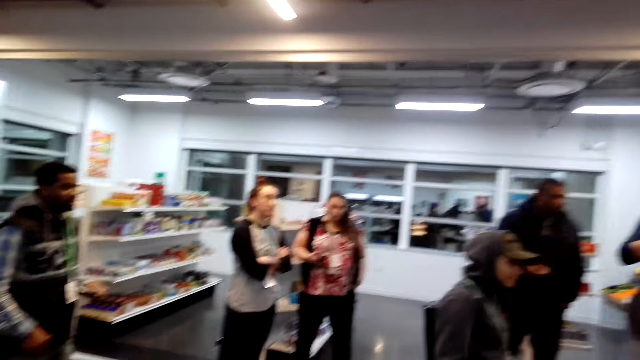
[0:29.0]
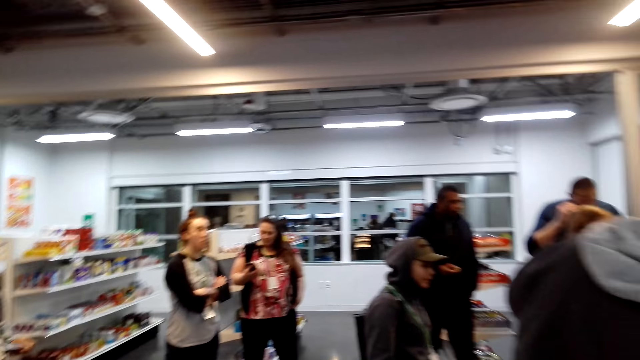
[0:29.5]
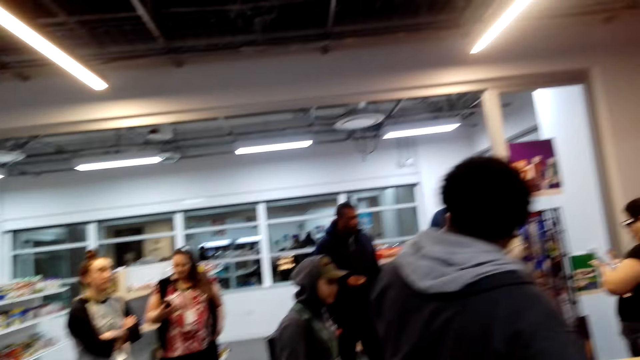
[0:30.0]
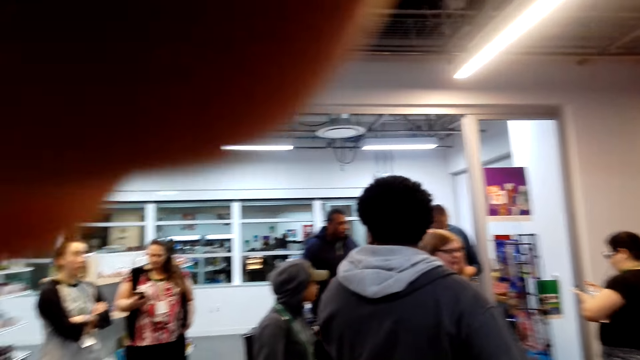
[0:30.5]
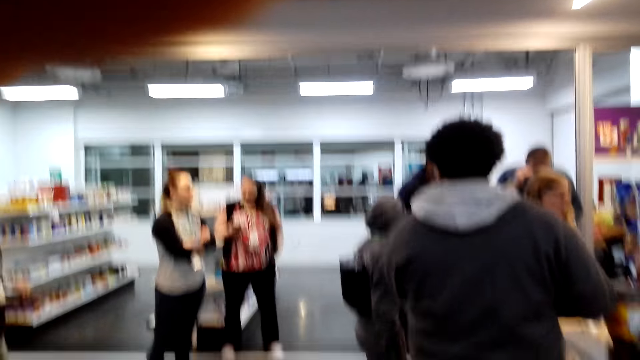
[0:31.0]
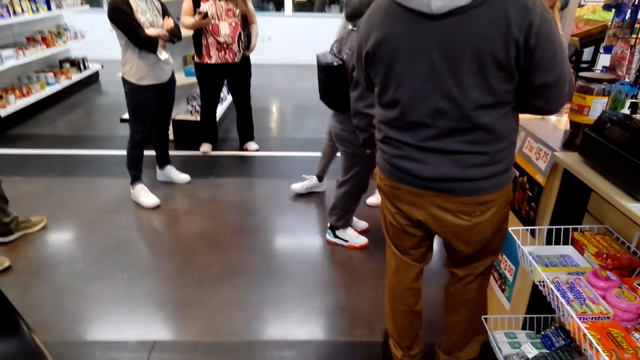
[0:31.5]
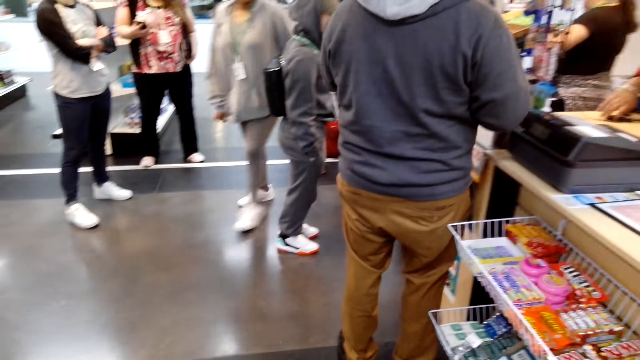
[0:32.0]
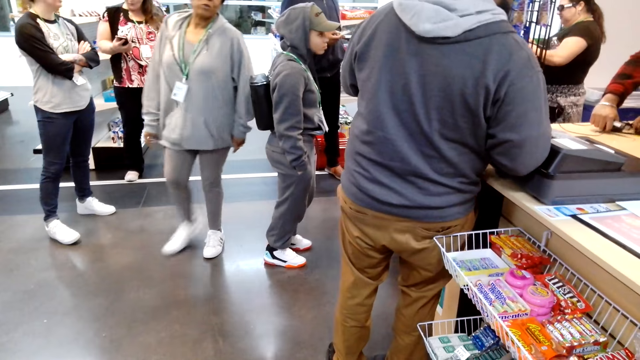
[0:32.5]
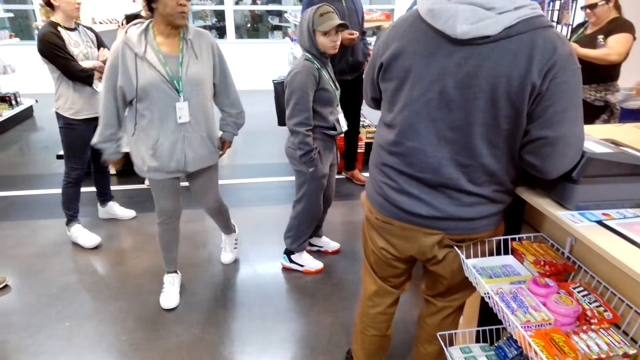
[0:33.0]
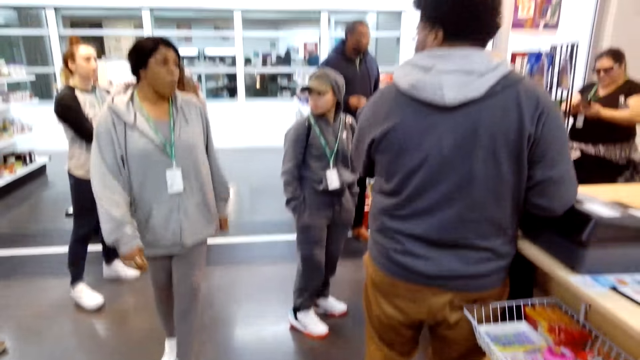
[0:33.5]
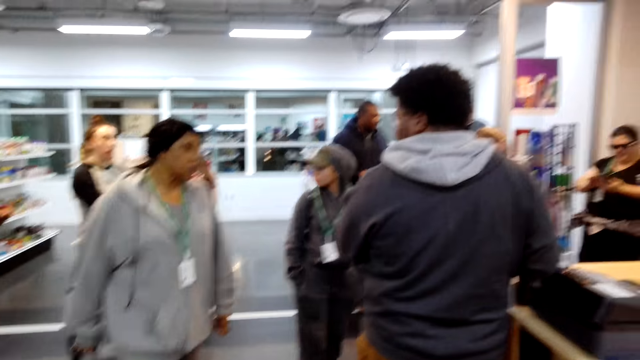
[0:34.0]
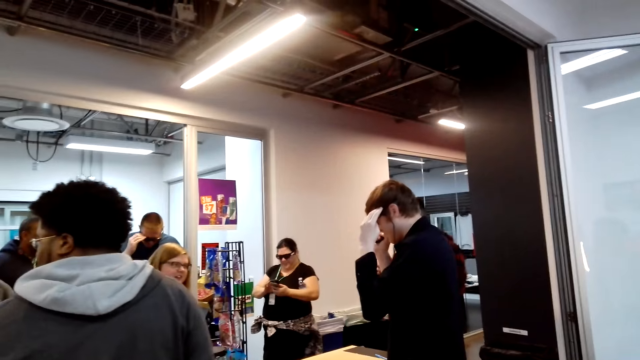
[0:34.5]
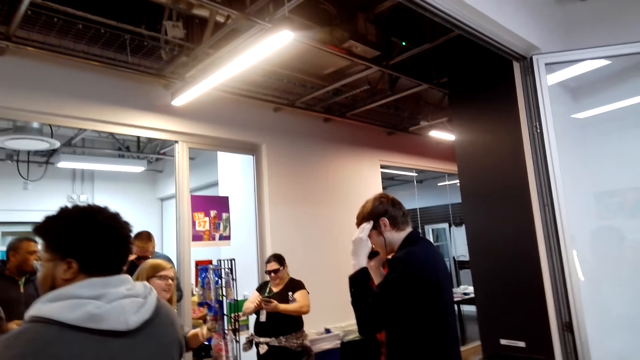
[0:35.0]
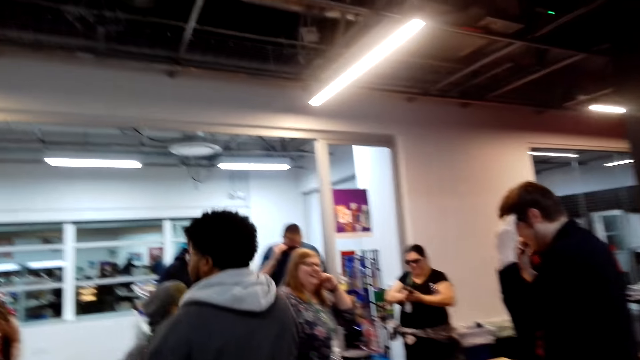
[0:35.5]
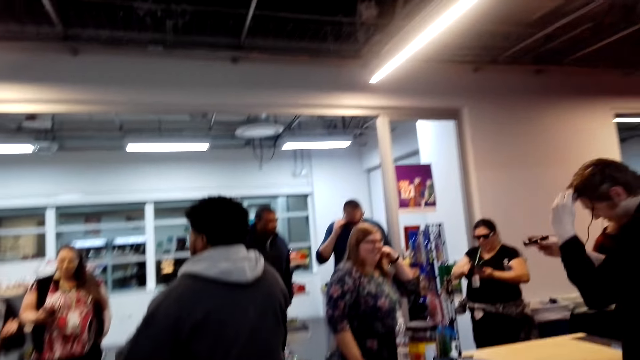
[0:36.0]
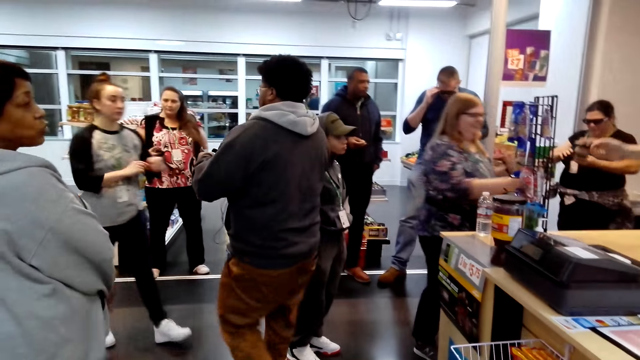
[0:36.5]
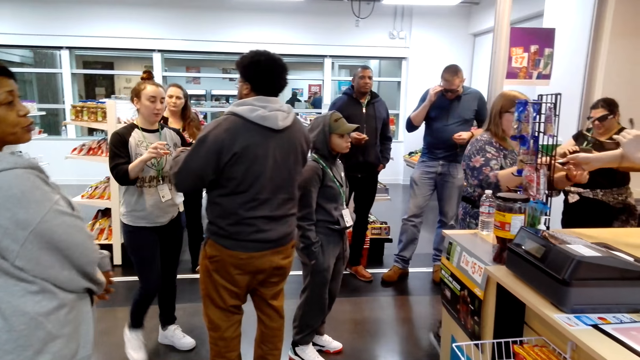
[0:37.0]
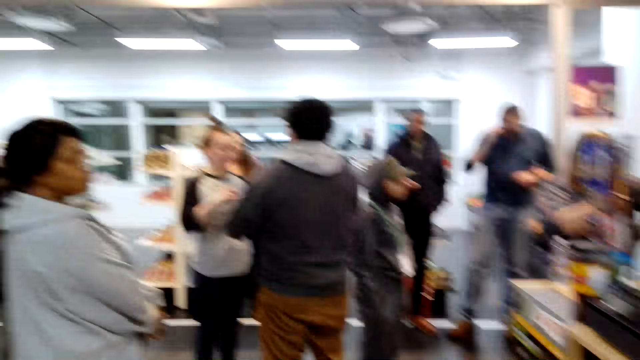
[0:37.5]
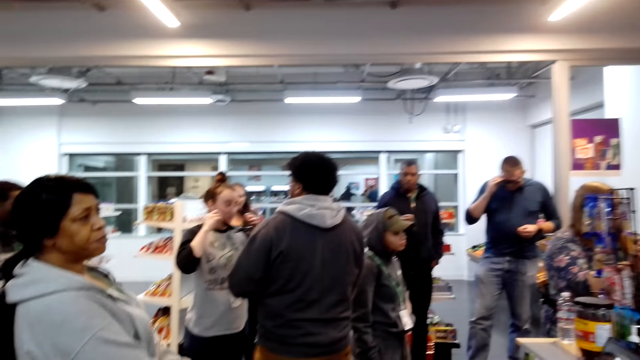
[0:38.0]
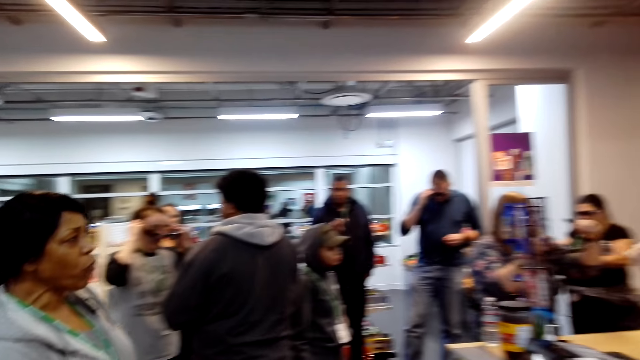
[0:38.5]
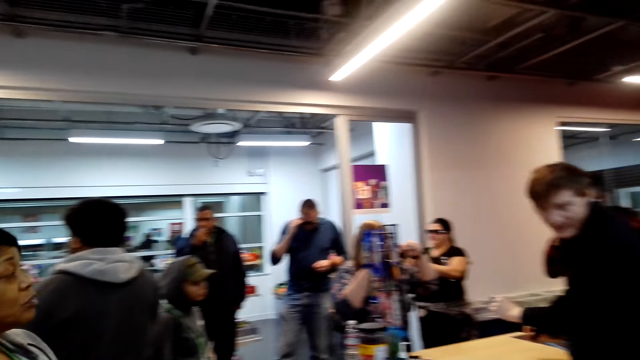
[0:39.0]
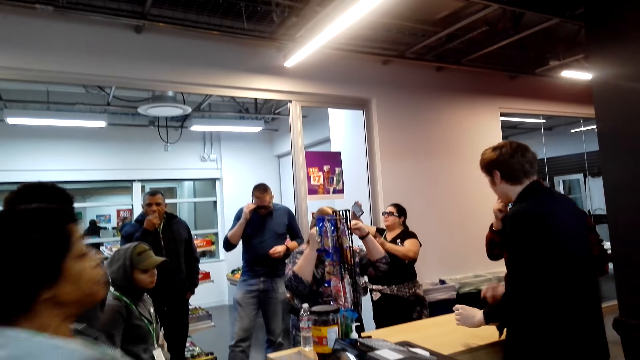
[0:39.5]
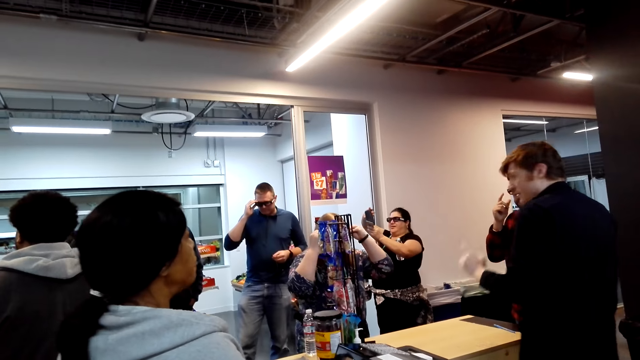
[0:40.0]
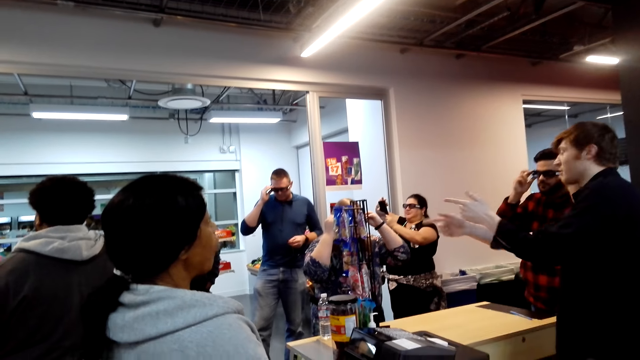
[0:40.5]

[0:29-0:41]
The camera wearer adjusts the camera on the head. They drop the left hand. They look around in the supermarket.

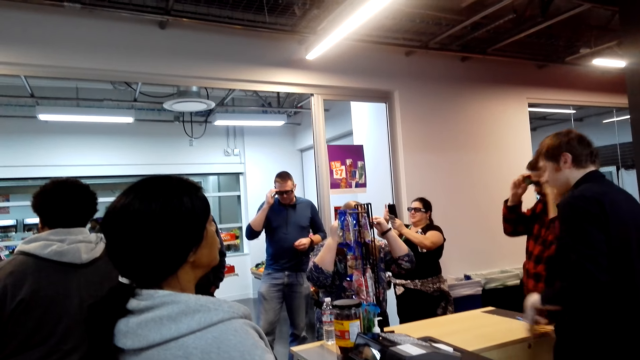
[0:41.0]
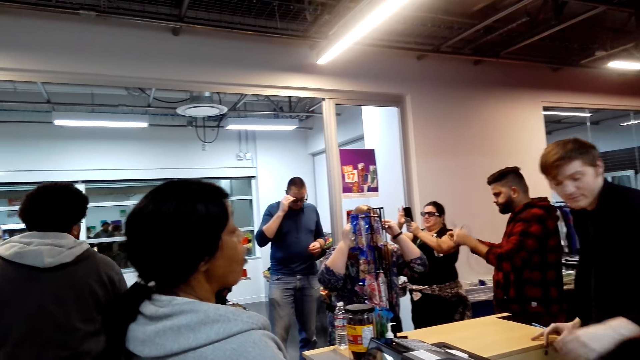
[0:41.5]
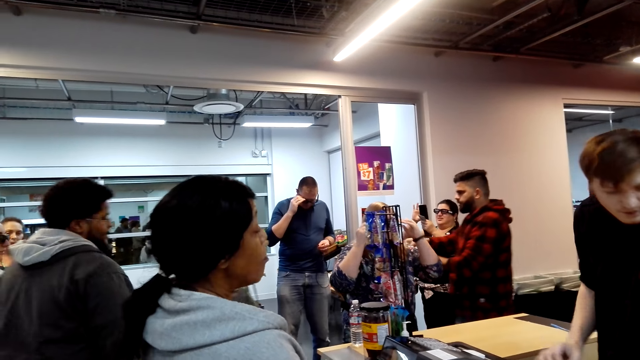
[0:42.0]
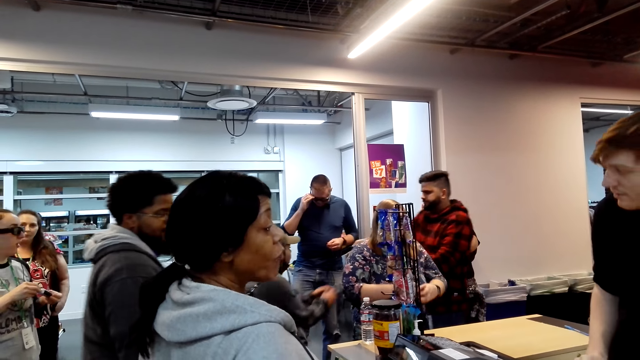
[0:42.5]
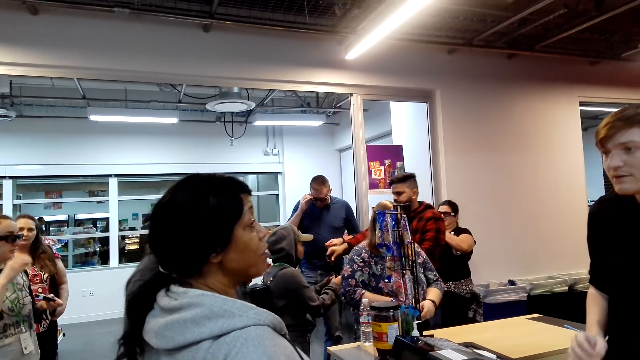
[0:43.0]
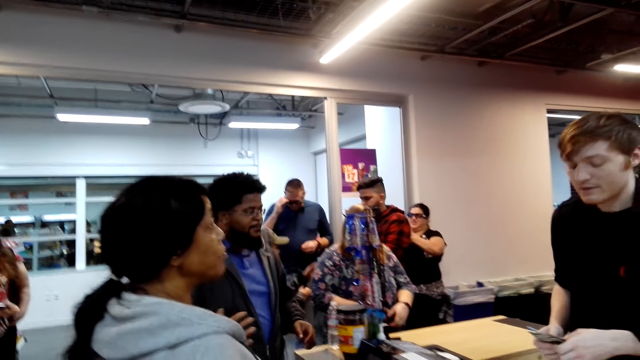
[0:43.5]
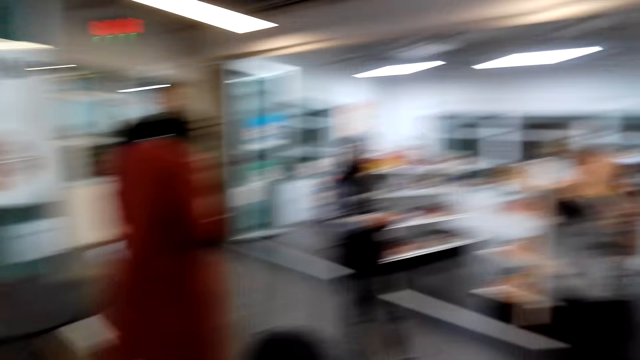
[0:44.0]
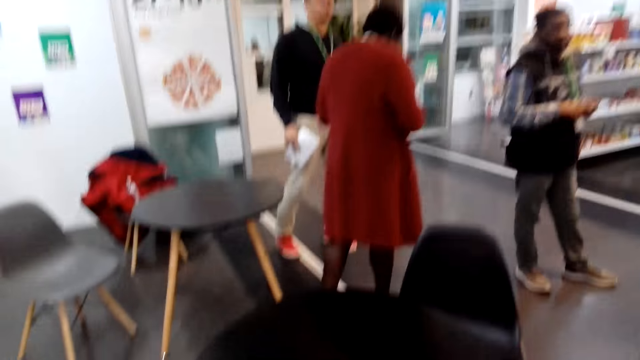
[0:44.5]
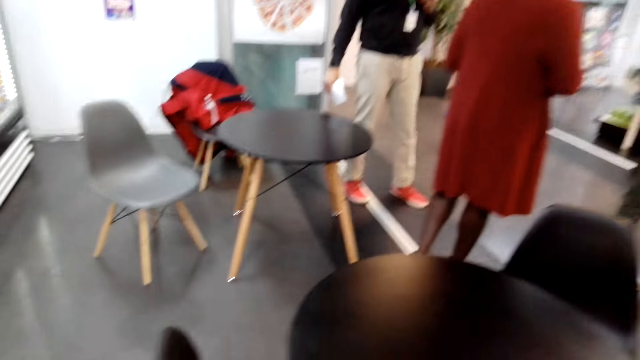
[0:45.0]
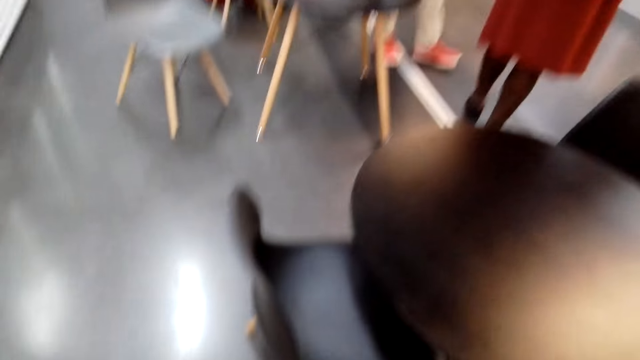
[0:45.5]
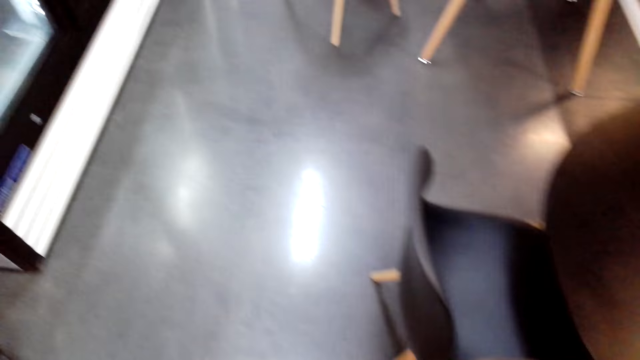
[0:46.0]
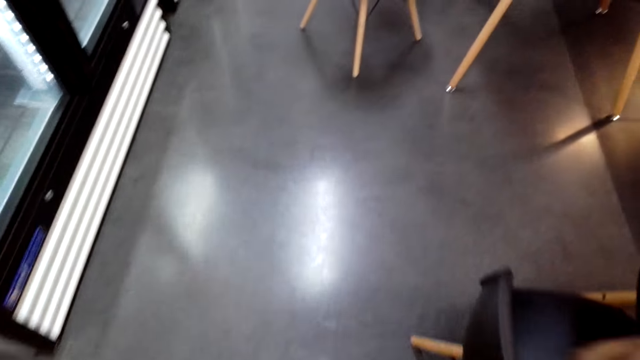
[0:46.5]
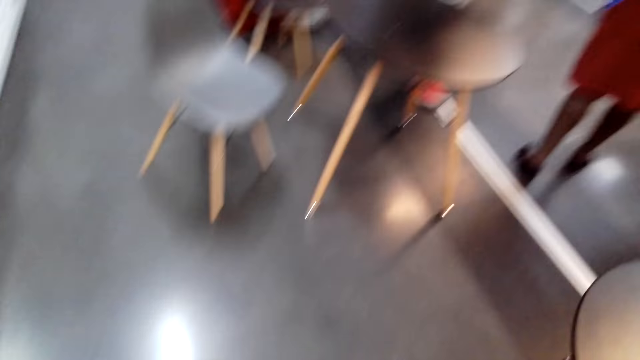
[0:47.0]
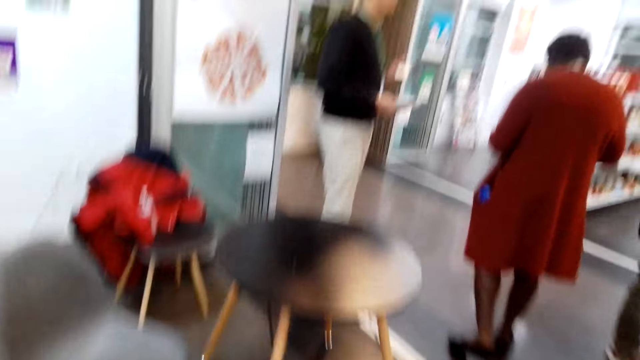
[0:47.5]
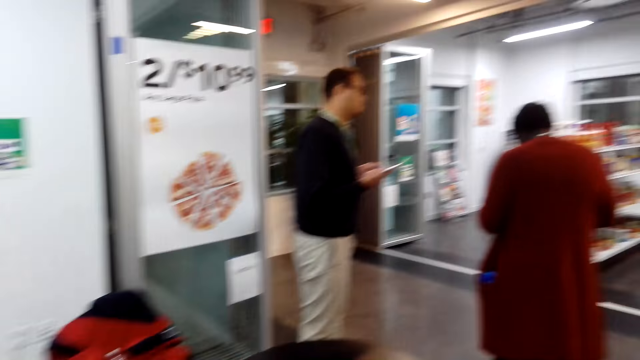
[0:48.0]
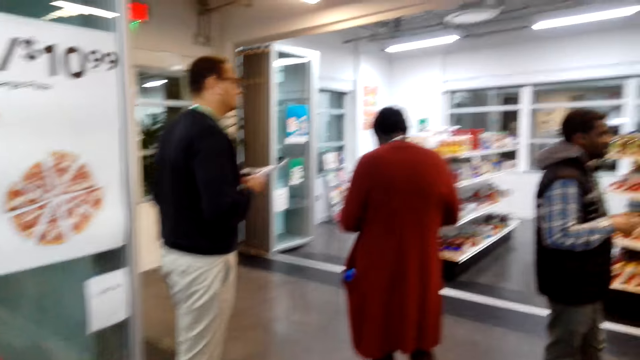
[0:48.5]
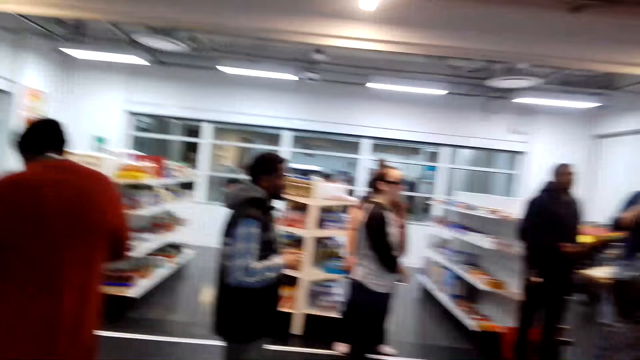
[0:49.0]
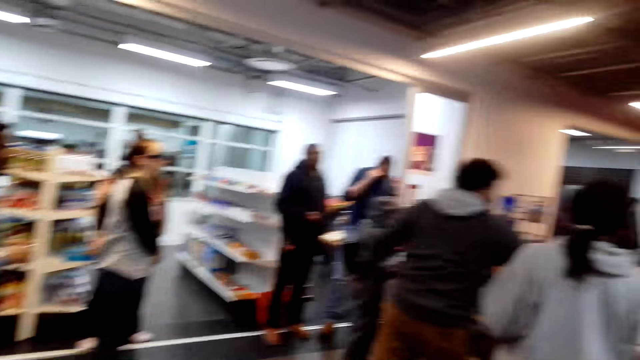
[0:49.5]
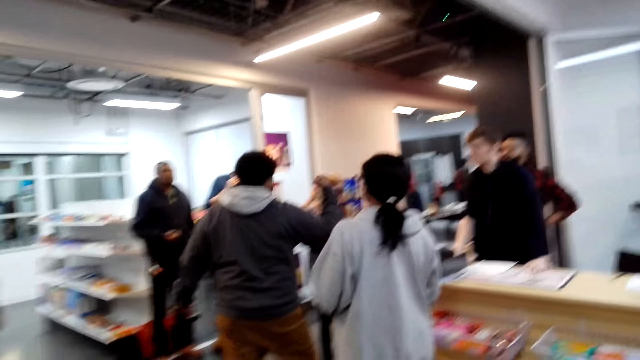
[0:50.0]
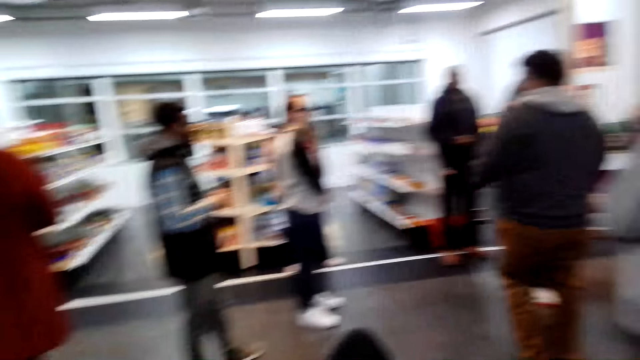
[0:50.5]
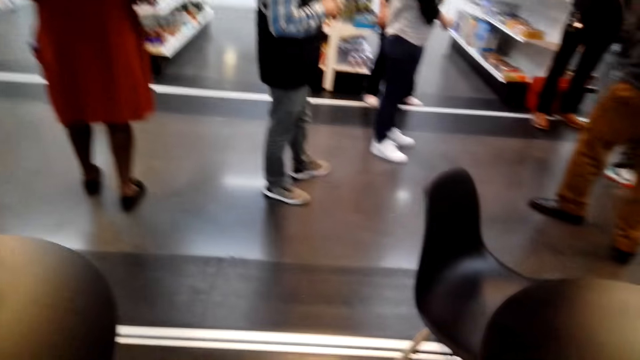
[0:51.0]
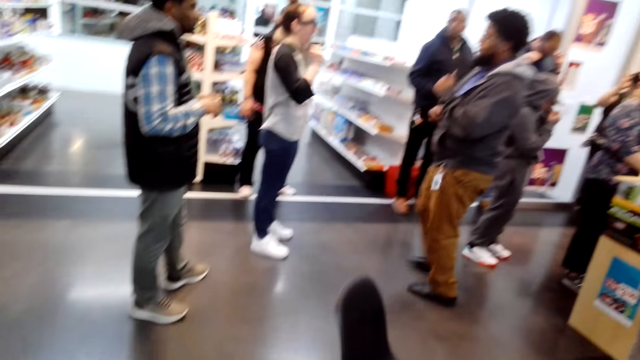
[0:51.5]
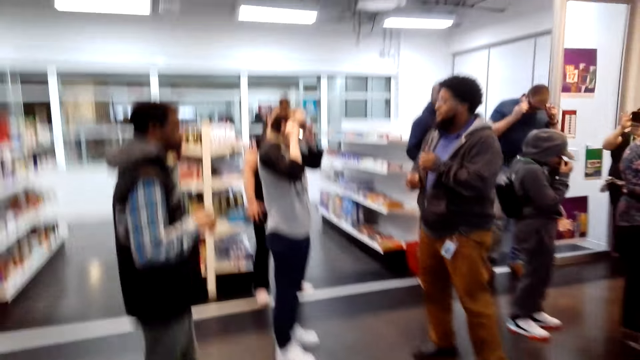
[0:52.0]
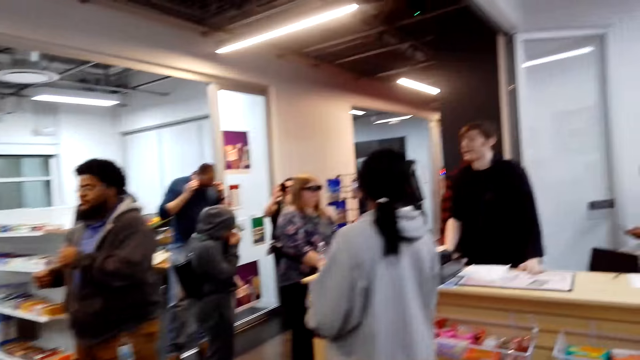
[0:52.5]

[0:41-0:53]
The camera wearer walks around in the supermarket. They look around in the supermarket.
